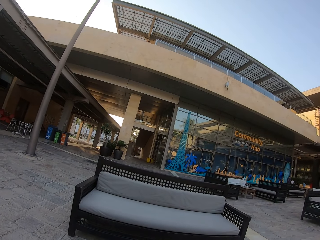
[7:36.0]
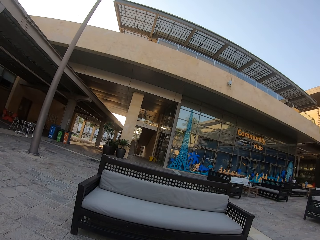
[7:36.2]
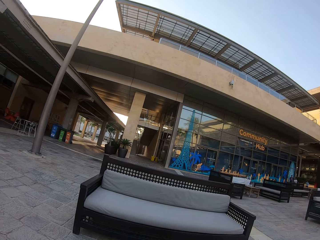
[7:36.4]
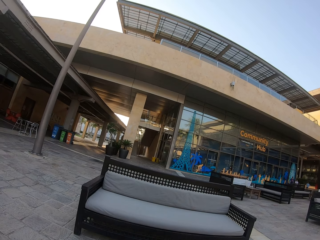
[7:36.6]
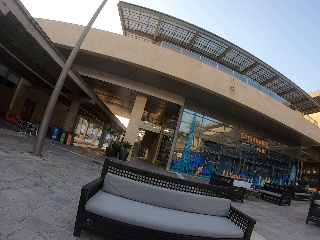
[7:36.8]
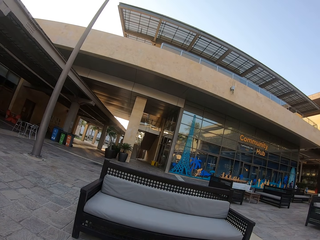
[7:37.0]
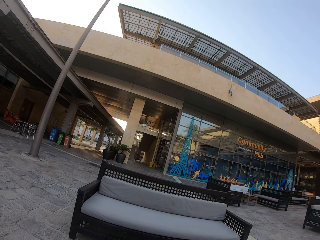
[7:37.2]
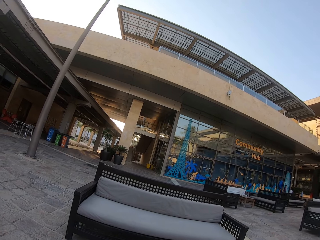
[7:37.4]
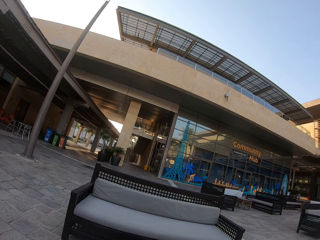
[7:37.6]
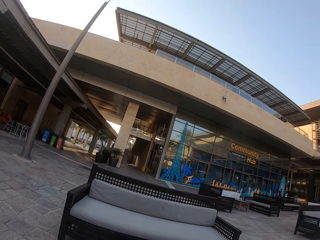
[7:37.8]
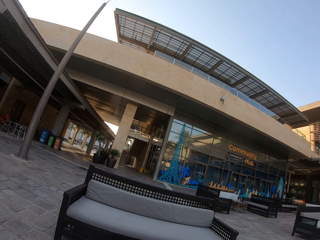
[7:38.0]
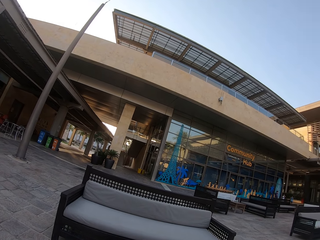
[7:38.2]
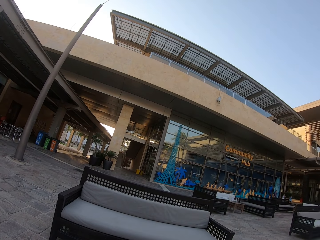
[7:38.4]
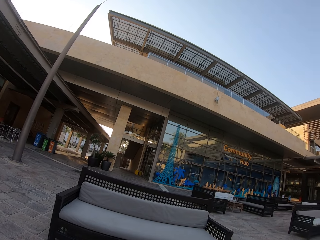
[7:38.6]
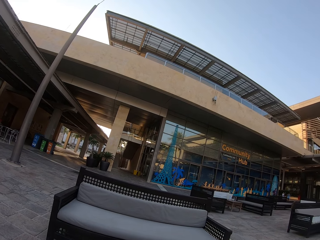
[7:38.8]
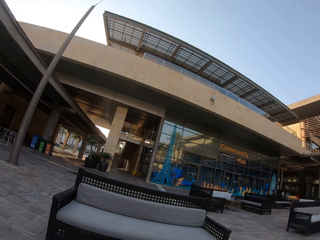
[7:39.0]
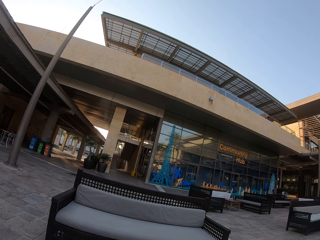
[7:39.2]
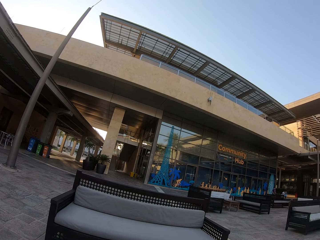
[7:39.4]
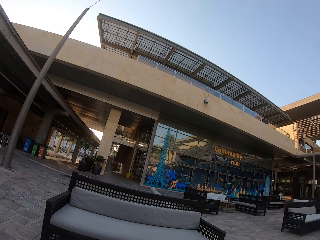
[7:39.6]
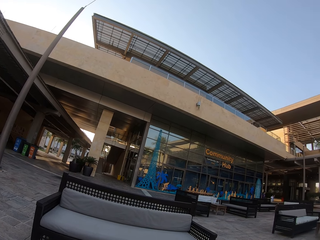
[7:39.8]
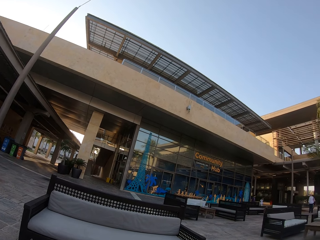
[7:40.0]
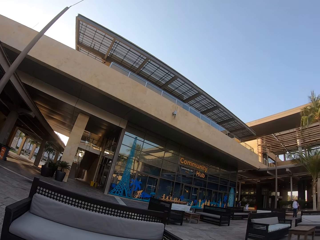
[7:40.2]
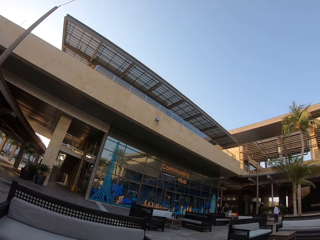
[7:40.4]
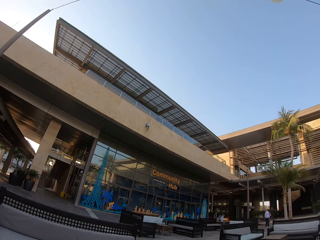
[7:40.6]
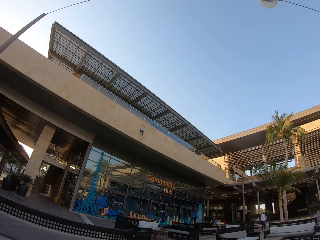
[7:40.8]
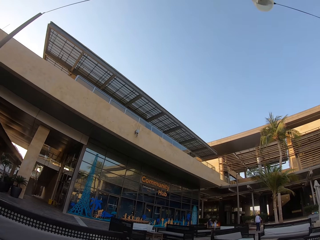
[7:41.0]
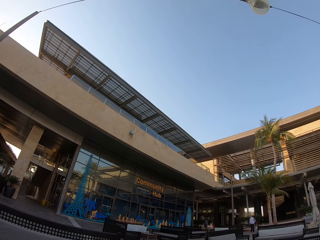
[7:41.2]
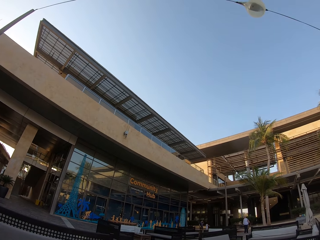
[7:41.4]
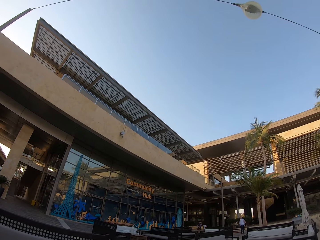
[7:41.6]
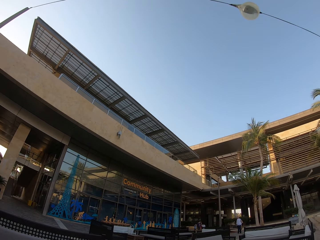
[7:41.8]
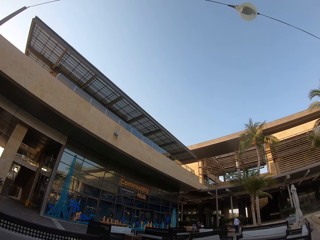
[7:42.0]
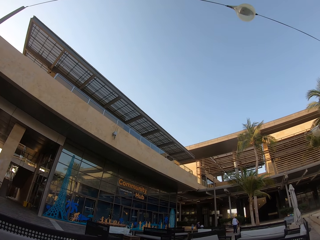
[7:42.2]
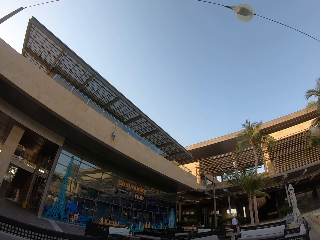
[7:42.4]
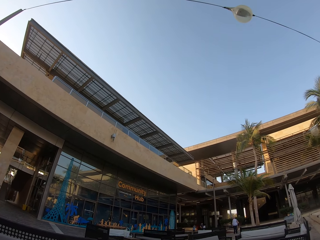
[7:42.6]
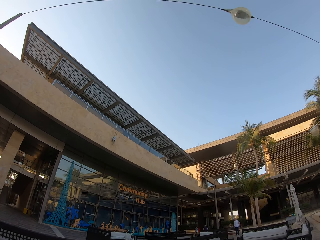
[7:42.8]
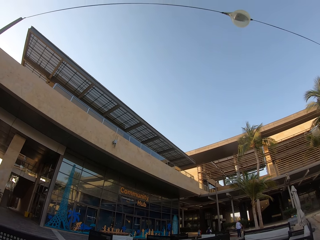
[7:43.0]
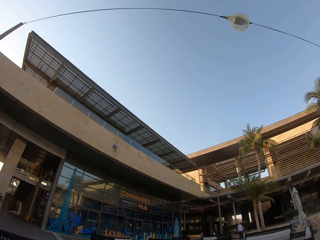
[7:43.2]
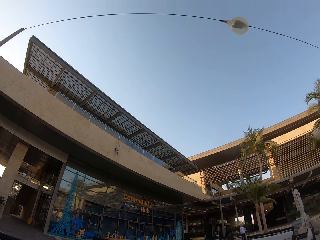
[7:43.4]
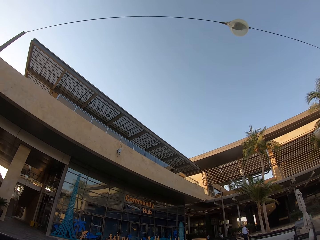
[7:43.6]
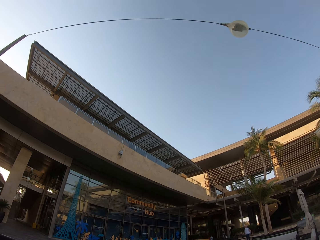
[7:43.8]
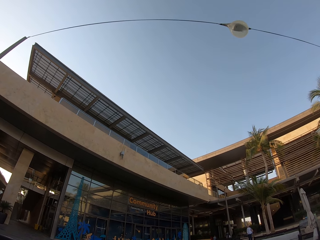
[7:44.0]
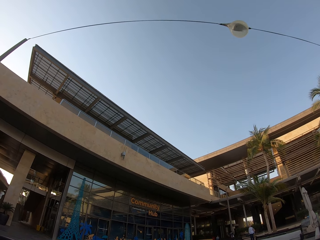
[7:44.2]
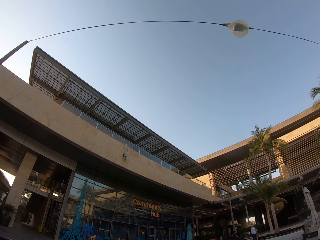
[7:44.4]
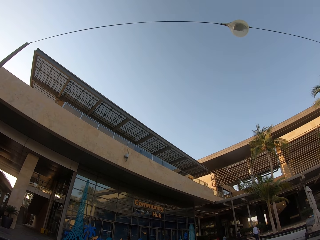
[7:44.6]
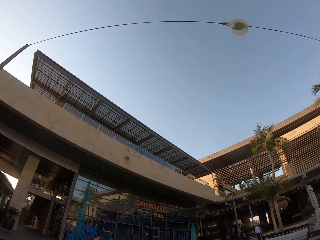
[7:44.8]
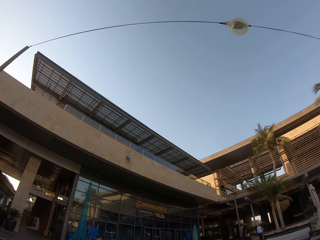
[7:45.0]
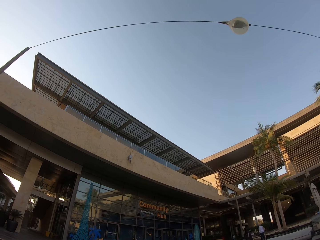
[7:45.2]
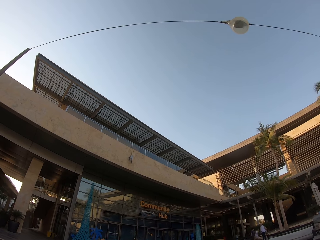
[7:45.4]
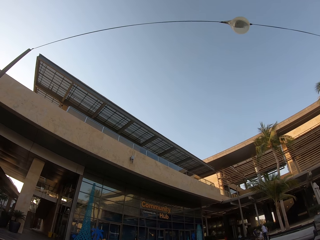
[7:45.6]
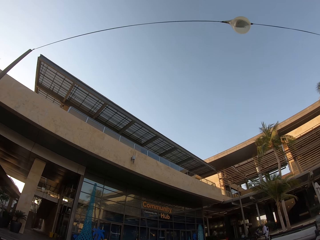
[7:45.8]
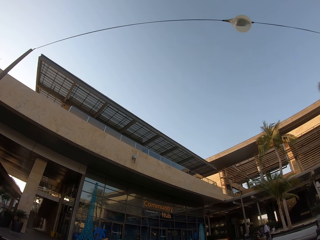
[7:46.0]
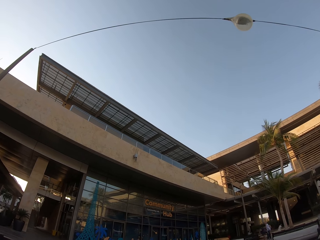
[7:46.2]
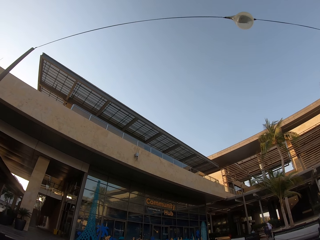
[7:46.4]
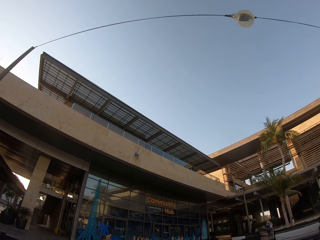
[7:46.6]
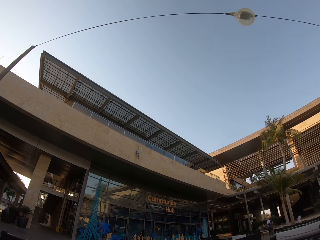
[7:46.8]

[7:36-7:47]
The camera wearer looks at the community hub. They look around.

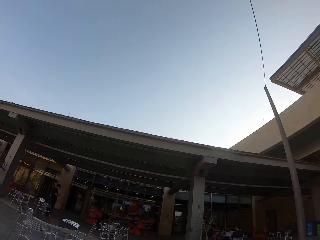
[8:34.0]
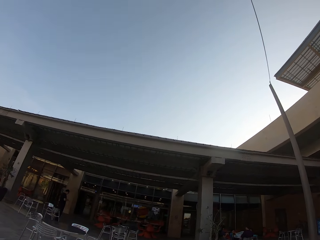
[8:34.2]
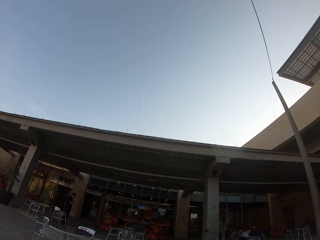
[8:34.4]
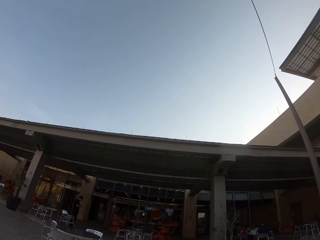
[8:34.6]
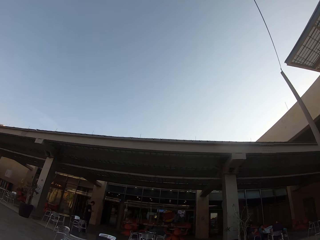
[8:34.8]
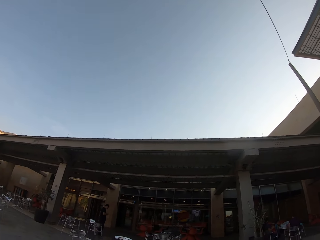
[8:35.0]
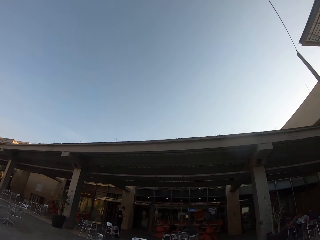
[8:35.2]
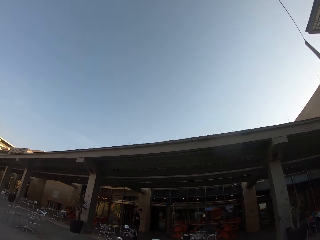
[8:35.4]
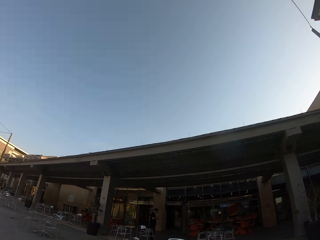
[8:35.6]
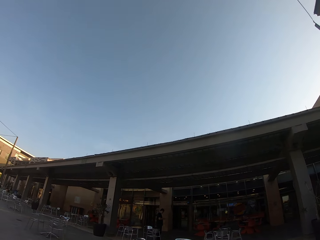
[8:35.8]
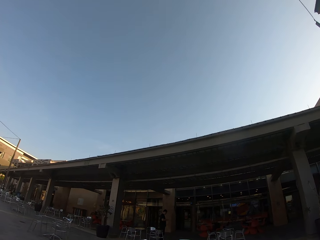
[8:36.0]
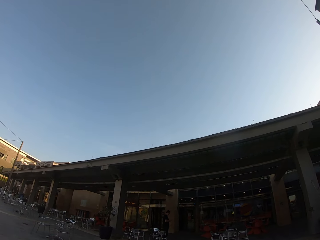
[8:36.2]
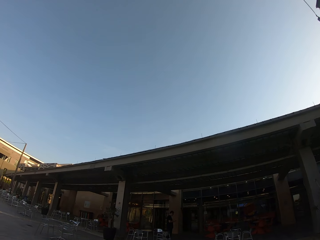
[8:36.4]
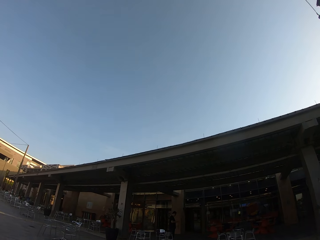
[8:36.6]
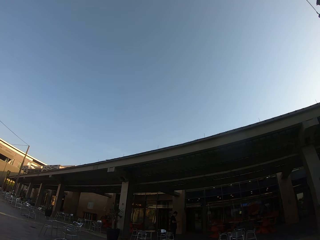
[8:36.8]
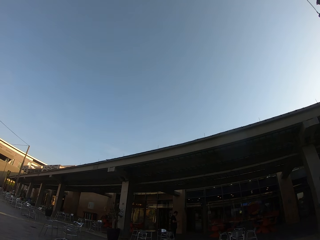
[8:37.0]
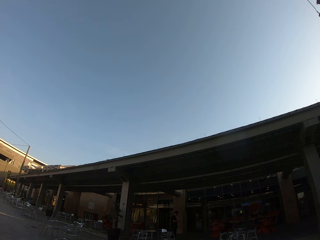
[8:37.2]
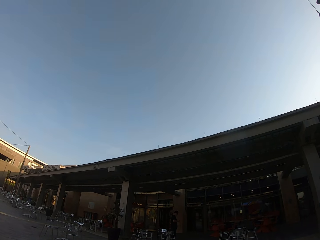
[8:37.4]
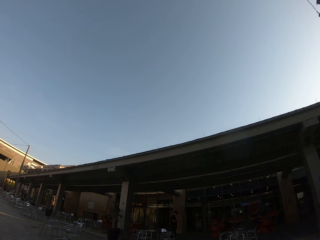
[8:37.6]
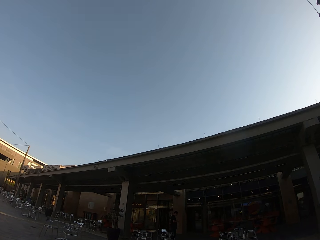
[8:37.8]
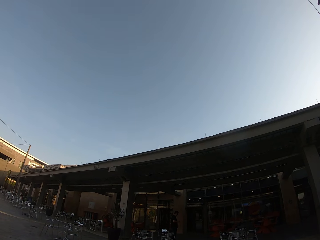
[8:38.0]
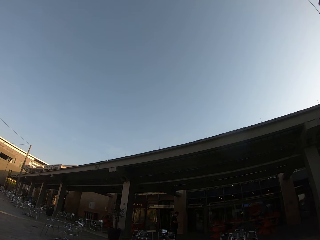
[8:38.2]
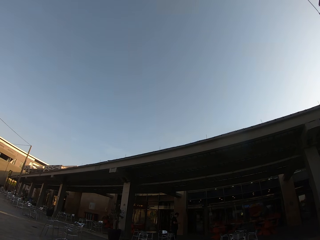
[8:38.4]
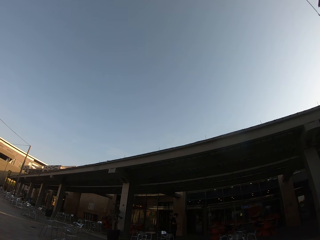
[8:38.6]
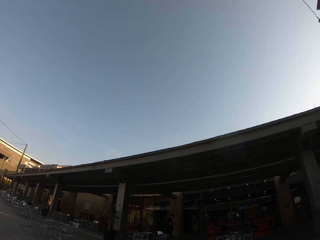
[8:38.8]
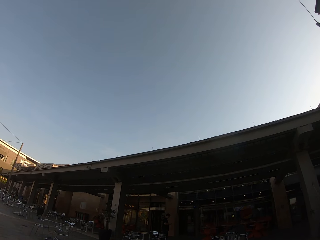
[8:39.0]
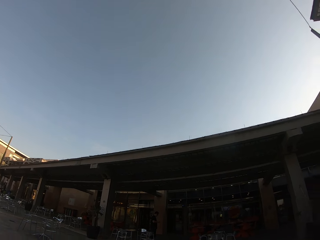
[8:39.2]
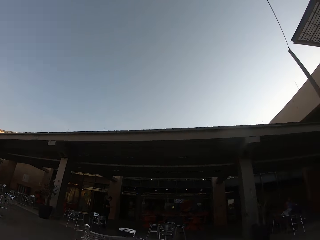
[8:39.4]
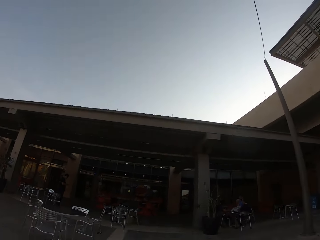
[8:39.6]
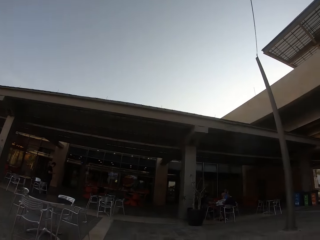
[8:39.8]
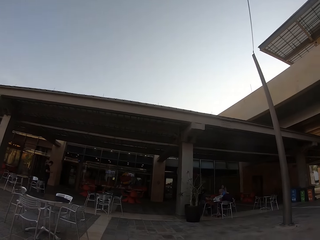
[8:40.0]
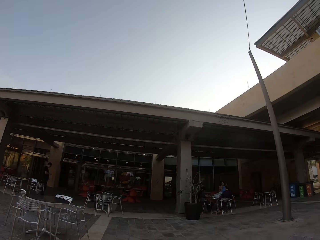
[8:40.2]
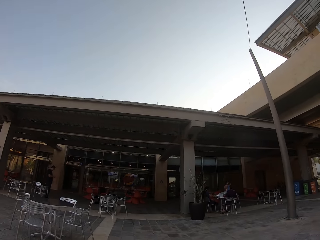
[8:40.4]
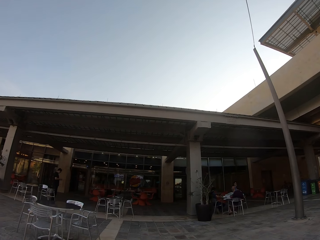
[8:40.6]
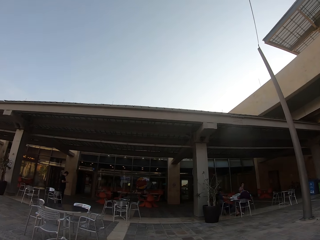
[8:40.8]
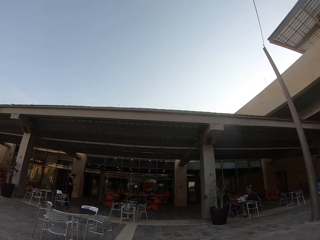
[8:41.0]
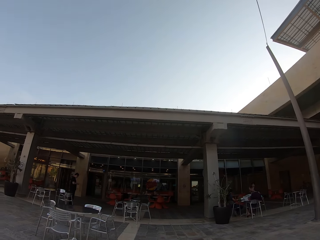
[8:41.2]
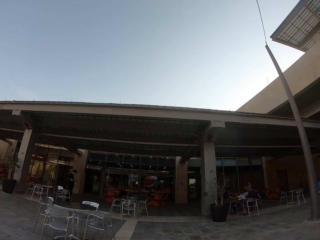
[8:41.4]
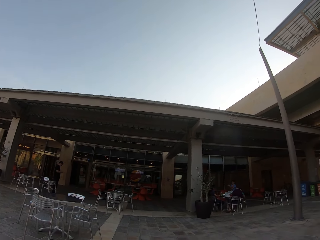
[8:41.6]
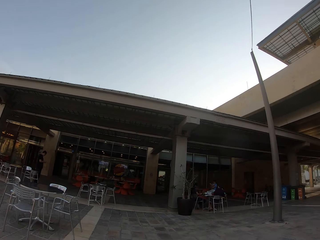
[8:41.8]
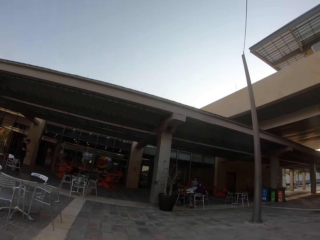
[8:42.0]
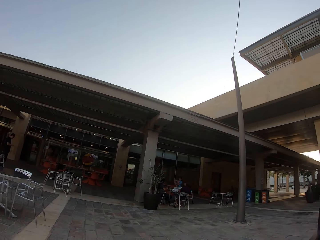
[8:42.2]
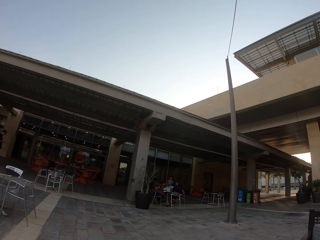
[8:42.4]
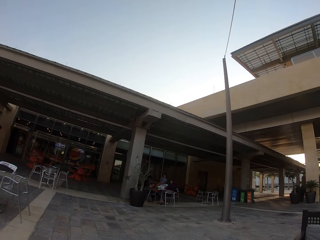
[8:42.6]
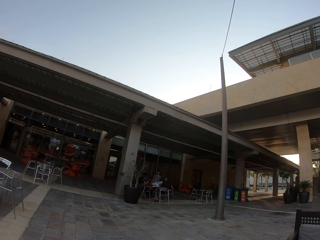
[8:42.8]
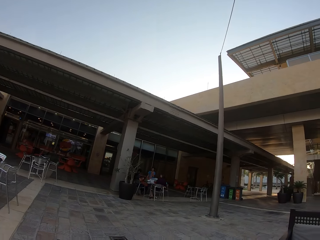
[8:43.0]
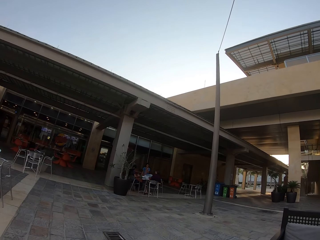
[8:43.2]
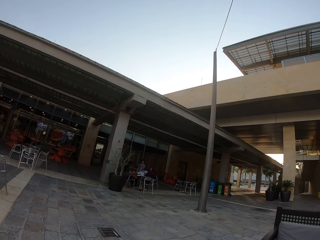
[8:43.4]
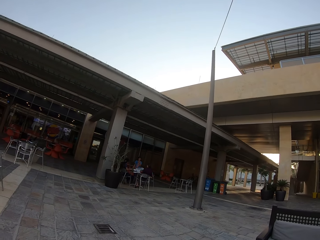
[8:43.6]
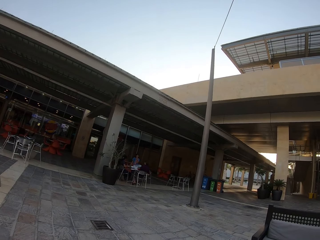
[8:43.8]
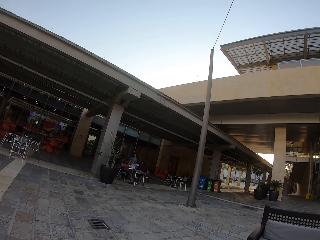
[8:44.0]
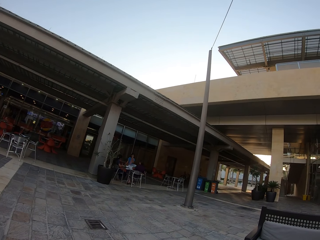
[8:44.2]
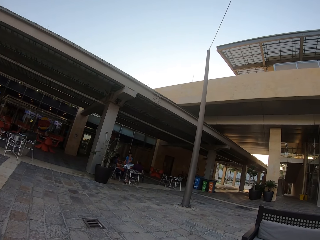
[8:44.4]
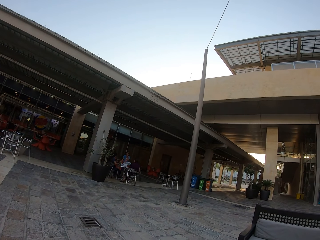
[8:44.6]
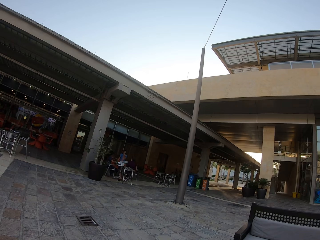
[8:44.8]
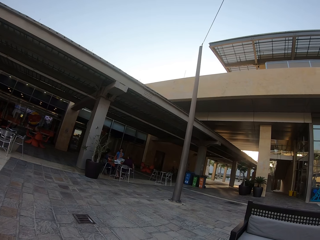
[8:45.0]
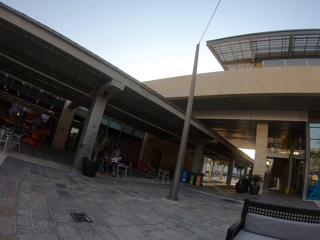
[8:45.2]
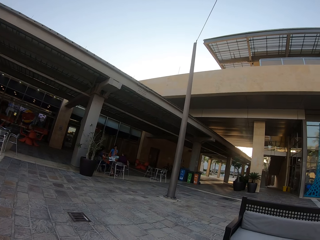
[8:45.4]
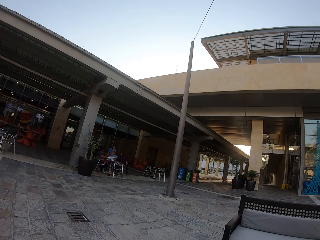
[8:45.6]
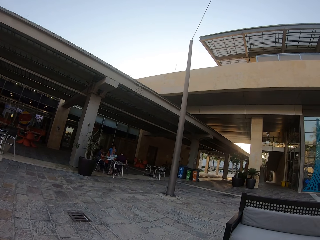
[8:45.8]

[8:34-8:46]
The camera wearer turns to the left. They look around.
